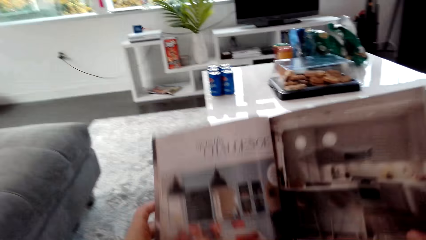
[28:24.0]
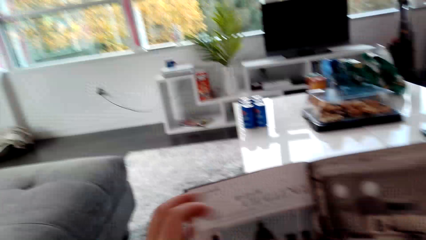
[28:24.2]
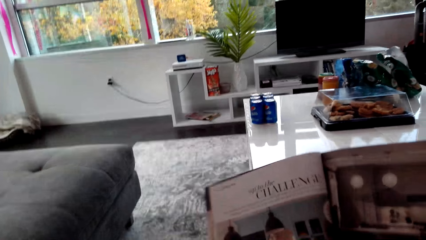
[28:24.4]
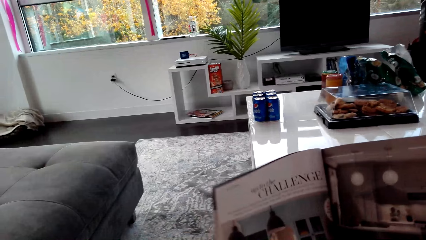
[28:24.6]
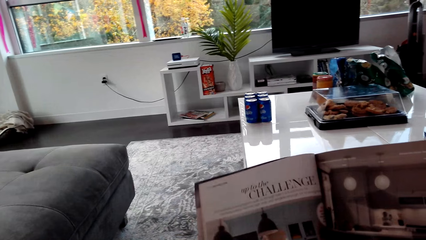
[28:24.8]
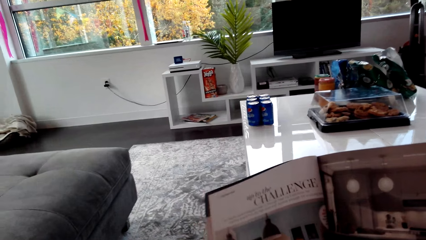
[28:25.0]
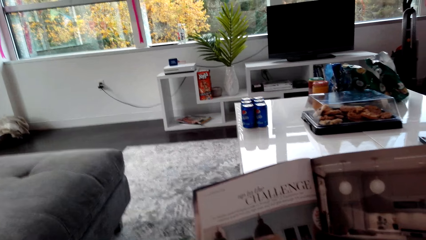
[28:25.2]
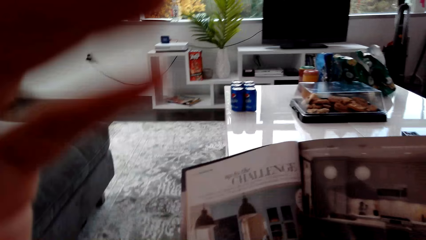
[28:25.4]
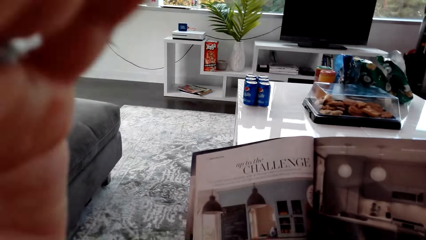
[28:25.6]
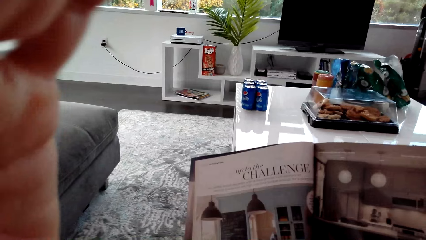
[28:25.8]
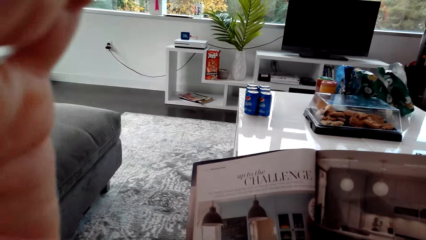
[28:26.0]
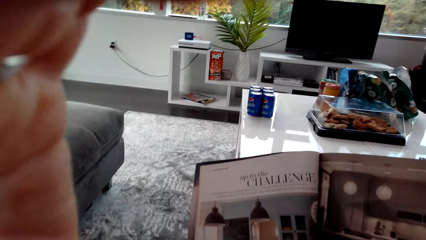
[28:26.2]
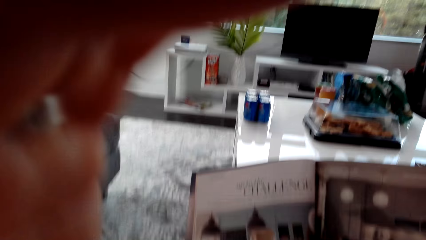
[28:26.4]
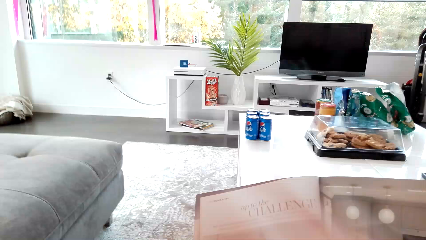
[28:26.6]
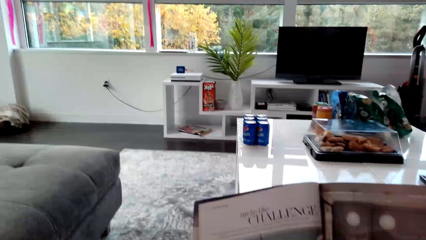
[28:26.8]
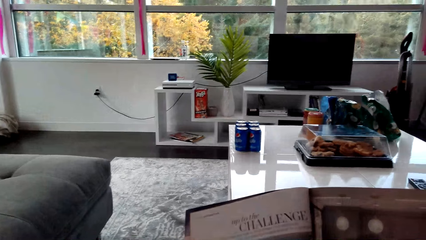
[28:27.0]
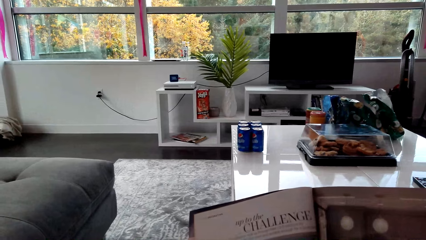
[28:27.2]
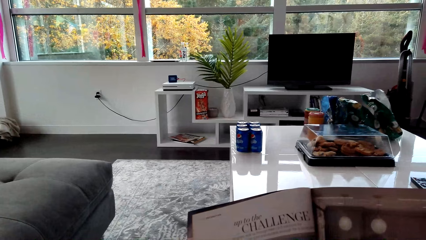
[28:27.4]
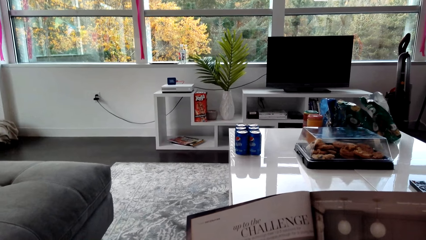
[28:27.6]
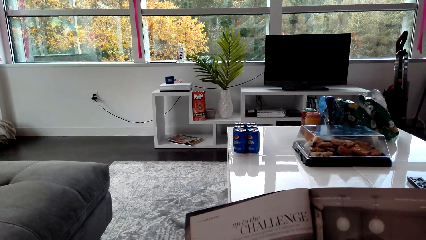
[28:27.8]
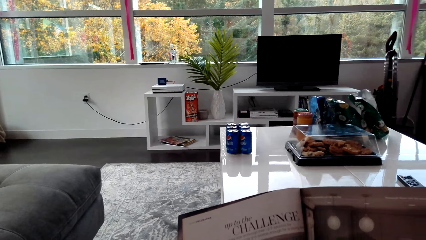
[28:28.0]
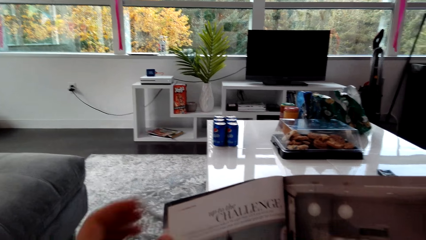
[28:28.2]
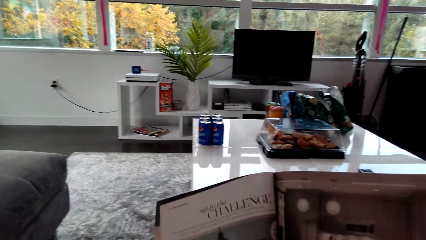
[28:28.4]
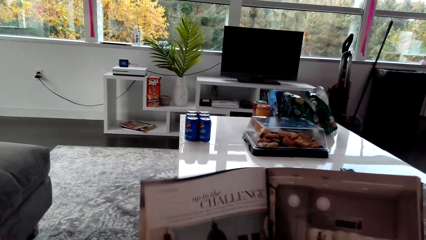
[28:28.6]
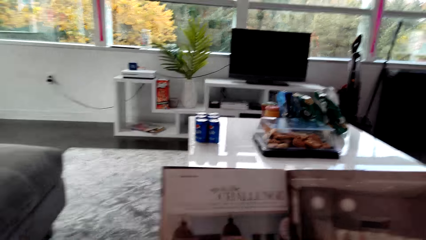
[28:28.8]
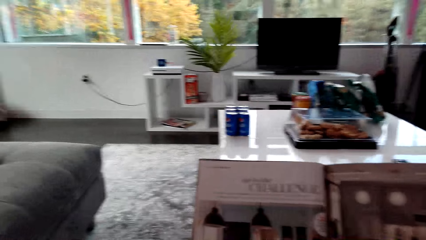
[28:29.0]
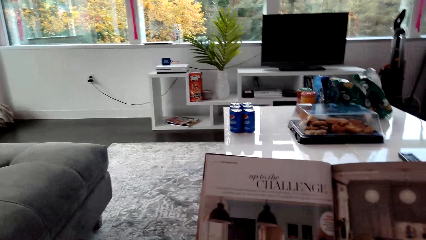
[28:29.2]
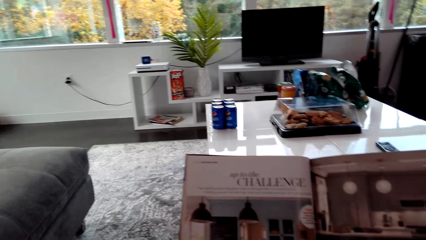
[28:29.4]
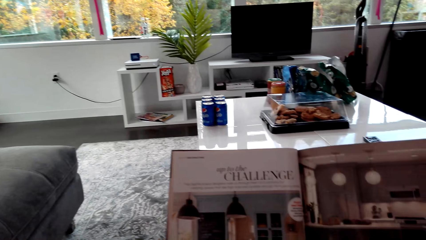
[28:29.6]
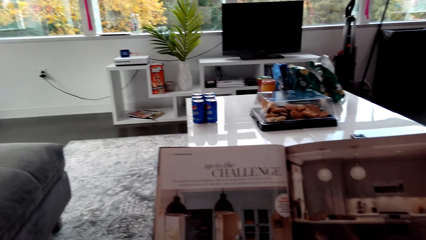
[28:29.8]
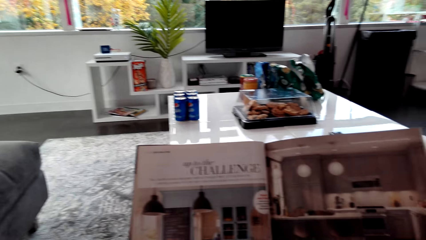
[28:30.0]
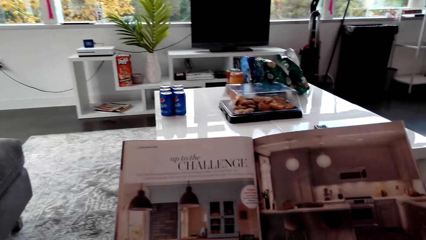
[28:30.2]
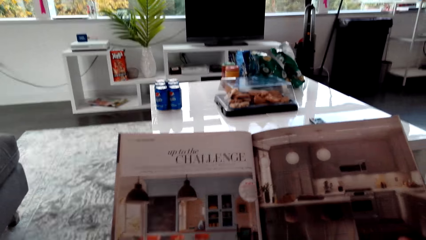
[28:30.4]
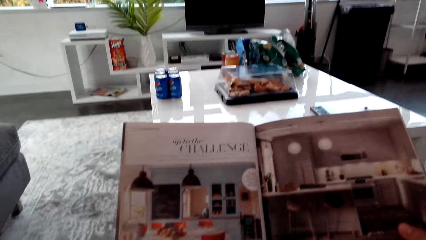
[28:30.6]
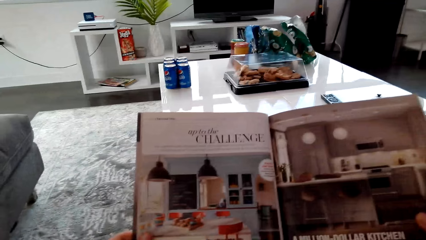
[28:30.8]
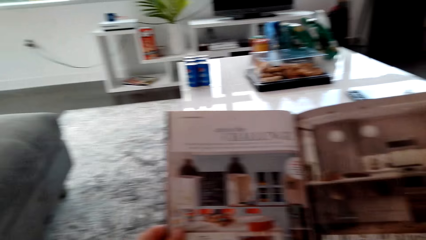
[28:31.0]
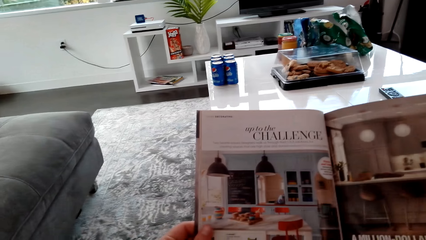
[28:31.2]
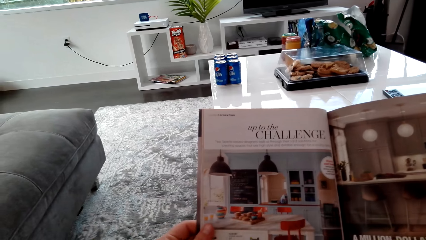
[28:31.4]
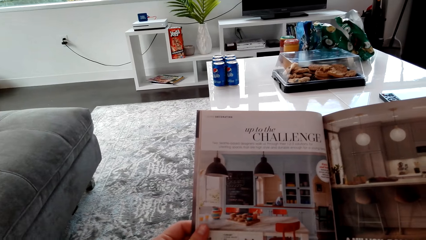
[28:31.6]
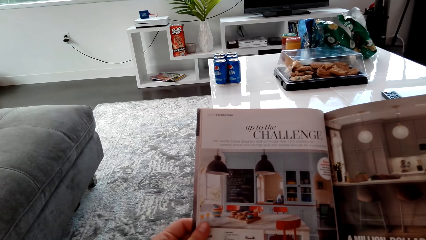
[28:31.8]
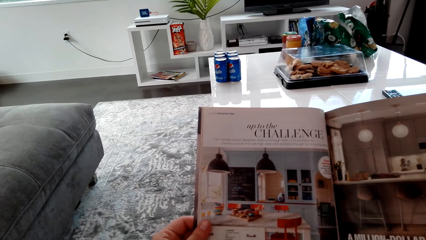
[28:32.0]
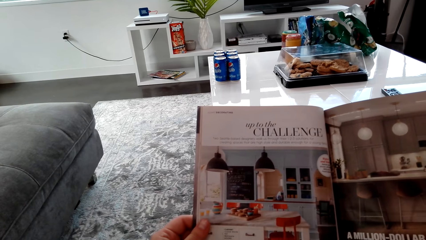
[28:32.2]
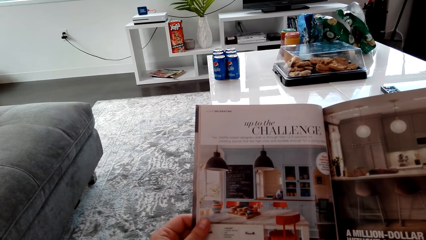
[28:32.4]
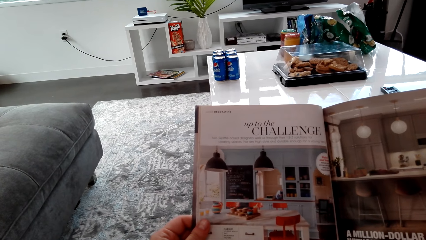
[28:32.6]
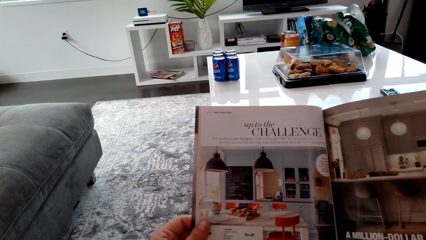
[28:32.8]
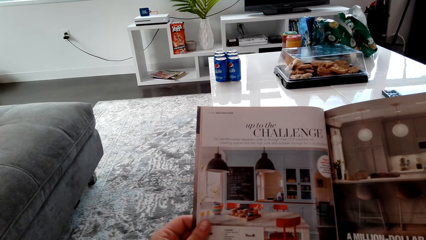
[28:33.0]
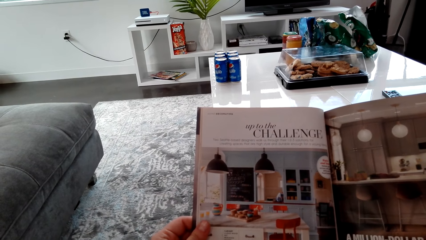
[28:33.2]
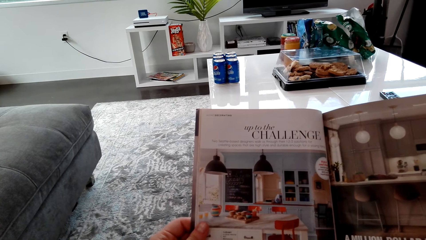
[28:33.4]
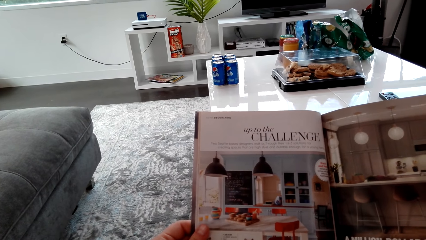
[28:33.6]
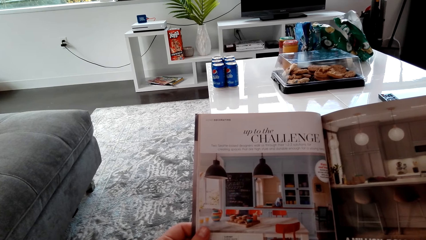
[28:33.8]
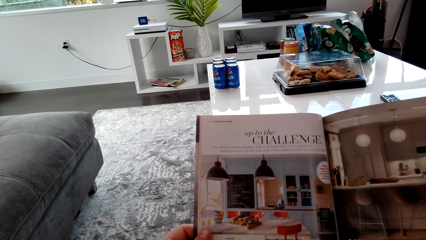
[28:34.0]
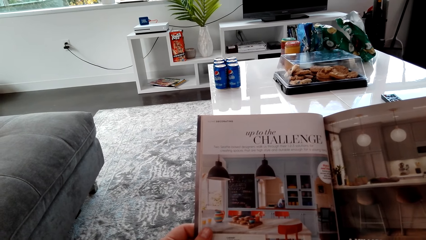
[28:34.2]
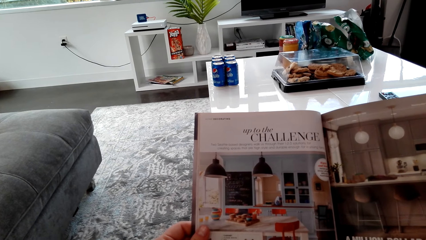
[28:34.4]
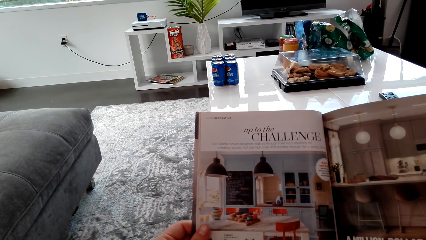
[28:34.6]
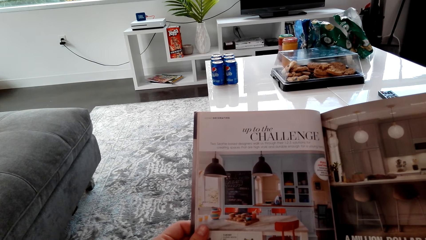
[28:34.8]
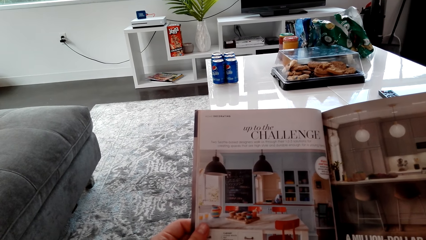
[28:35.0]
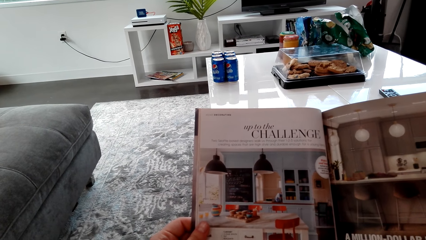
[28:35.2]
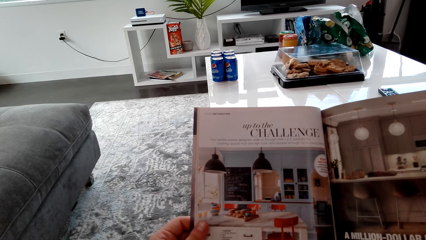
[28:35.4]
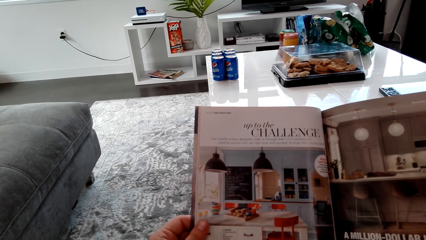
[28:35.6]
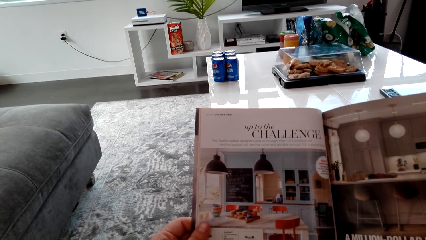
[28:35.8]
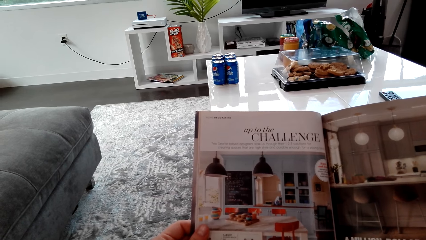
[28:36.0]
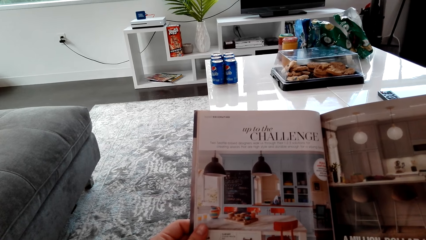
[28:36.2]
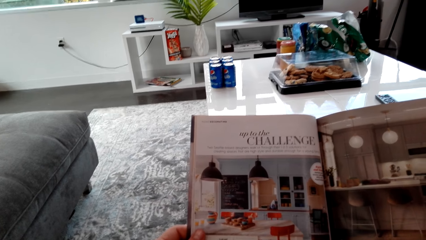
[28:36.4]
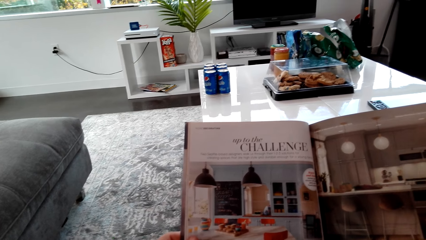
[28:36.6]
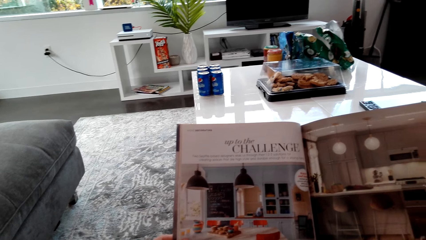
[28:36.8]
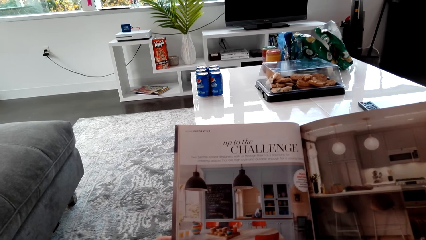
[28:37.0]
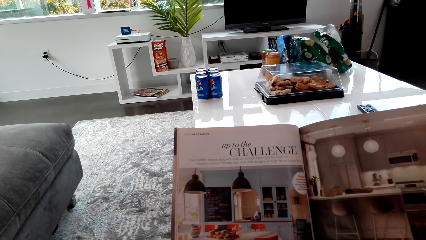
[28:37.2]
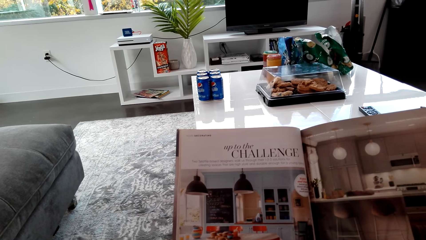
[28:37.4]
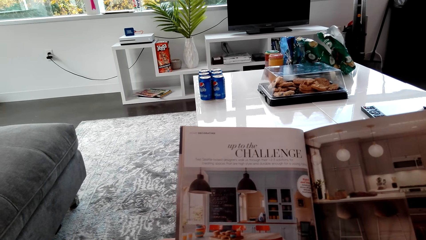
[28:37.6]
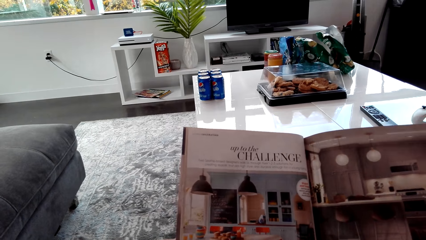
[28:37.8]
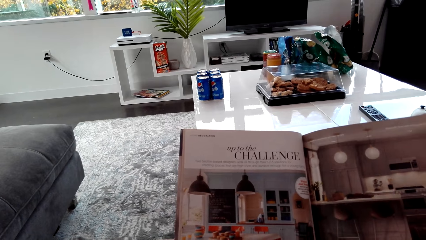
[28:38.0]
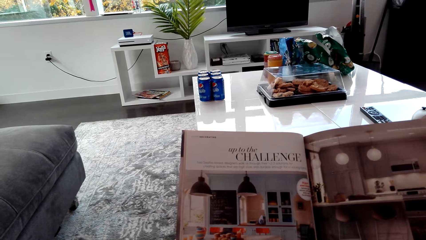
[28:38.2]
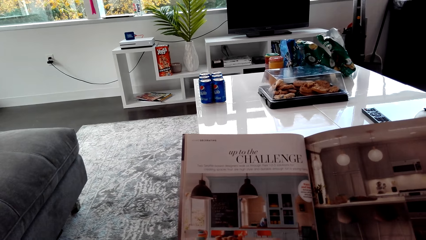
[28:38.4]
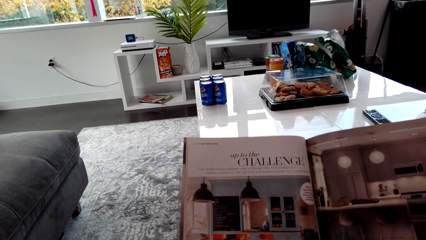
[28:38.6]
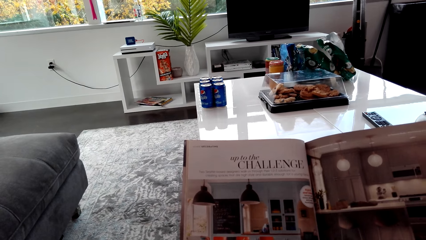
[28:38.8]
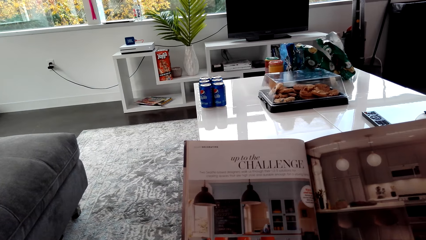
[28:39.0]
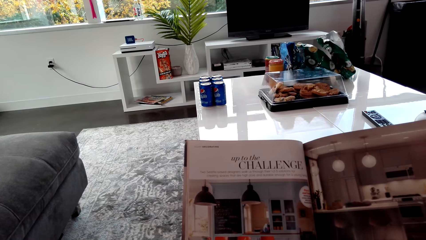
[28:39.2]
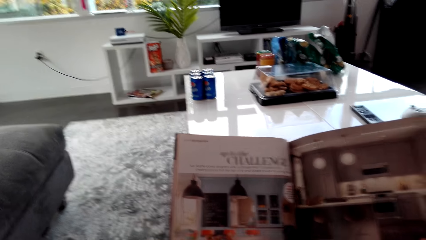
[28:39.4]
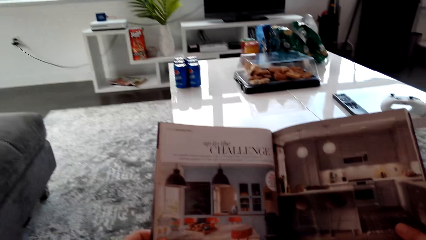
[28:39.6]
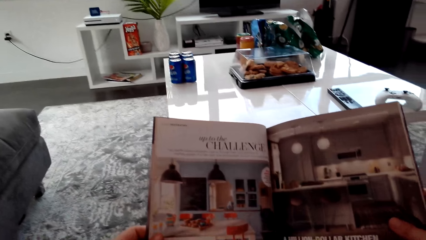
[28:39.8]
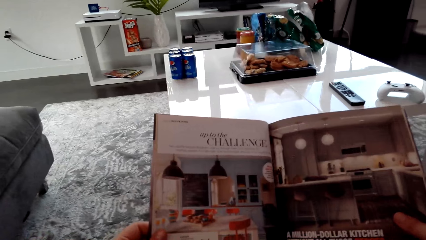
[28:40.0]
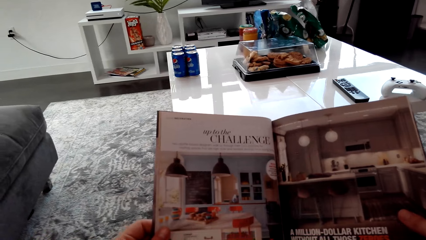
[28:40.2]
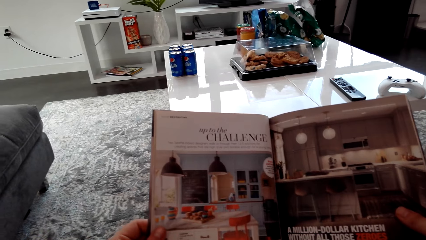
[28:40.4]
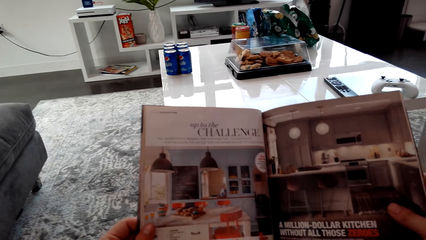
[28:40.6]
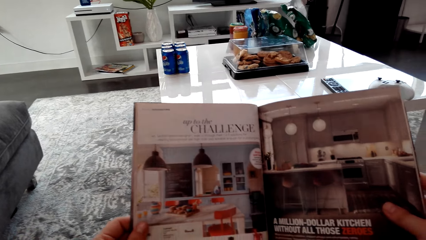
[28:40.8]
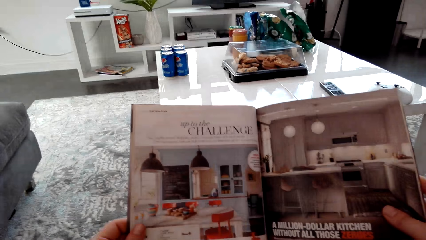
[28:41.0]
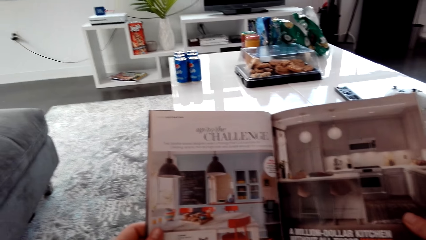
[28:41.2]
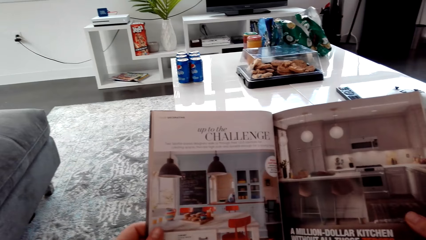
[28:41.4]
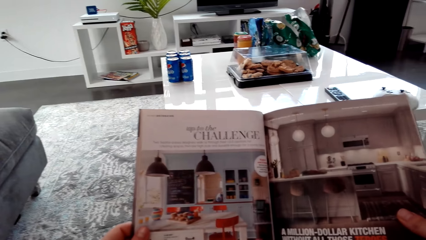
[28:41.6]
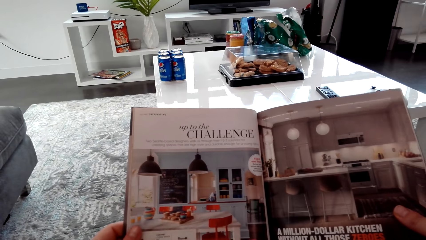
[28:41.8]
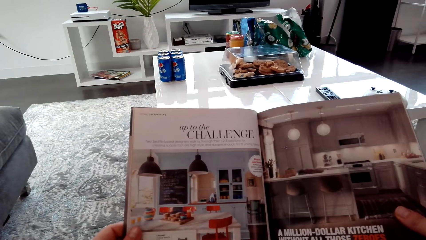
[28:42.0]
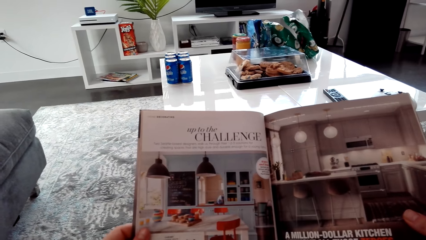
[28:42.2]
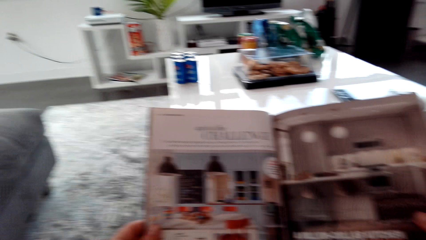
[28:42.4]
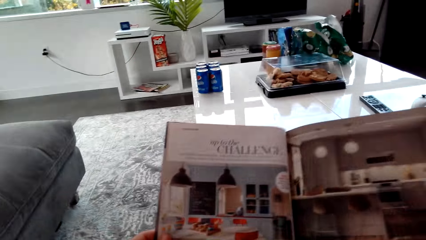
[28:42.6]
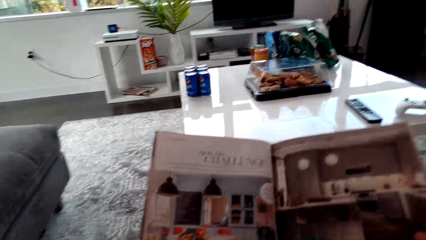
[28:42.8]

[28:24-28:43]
The camera wearer reads the page of the magazine.
